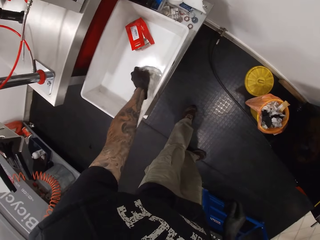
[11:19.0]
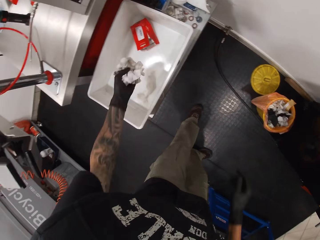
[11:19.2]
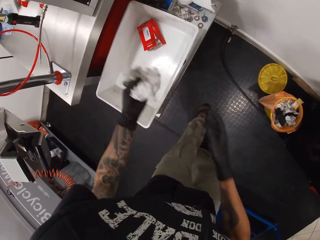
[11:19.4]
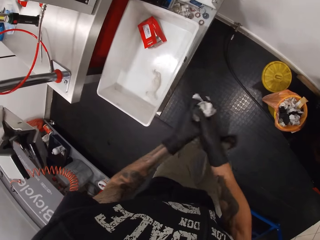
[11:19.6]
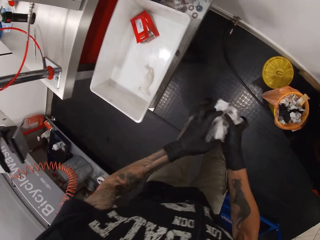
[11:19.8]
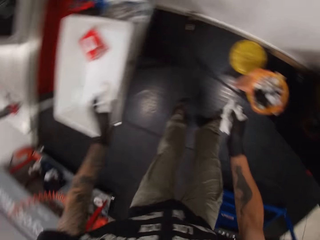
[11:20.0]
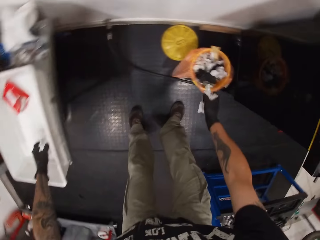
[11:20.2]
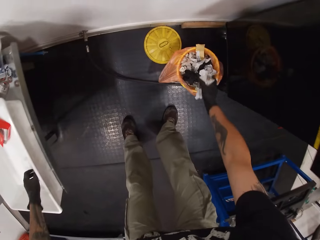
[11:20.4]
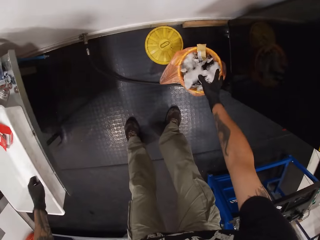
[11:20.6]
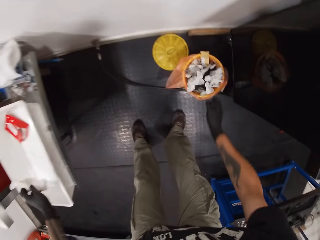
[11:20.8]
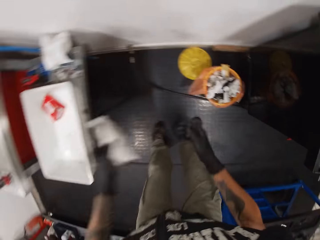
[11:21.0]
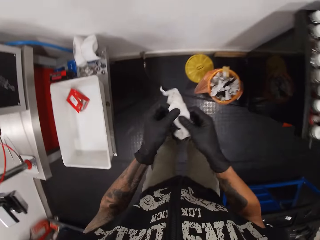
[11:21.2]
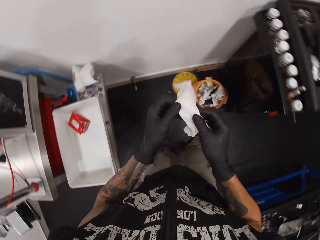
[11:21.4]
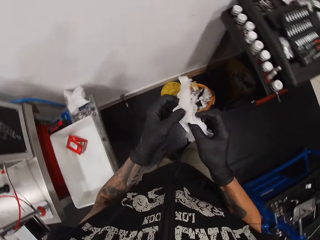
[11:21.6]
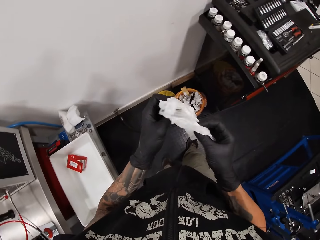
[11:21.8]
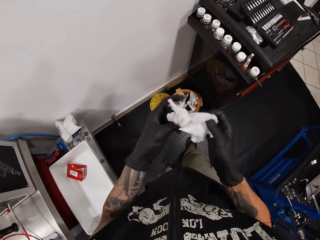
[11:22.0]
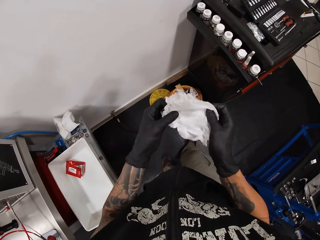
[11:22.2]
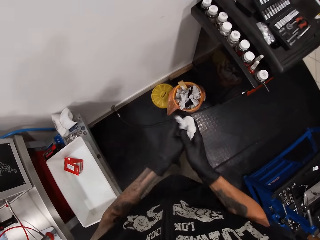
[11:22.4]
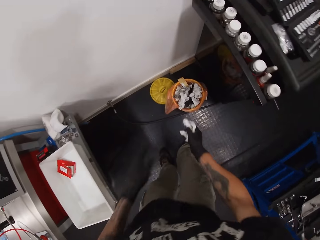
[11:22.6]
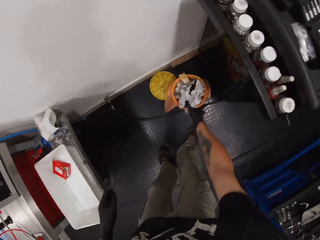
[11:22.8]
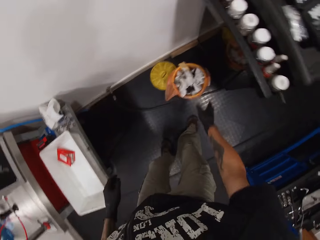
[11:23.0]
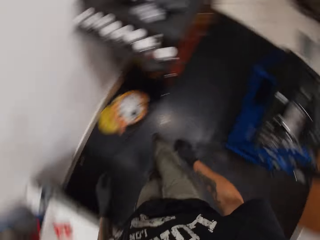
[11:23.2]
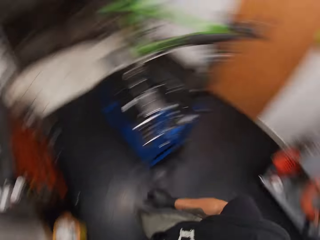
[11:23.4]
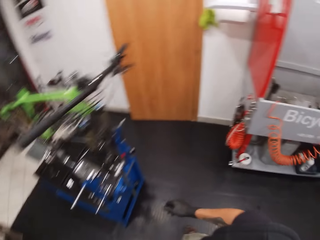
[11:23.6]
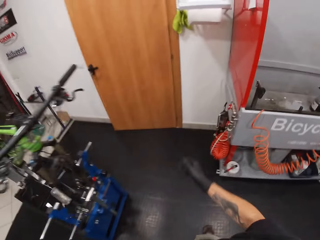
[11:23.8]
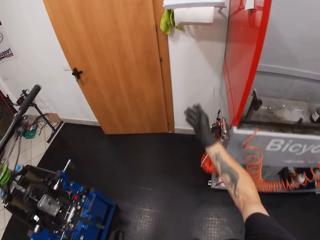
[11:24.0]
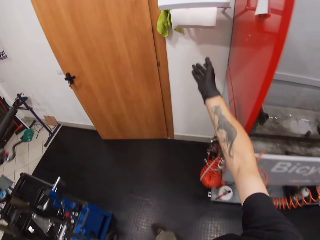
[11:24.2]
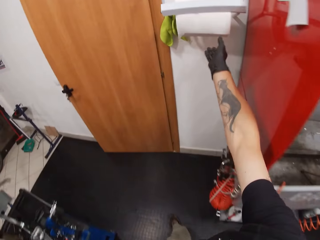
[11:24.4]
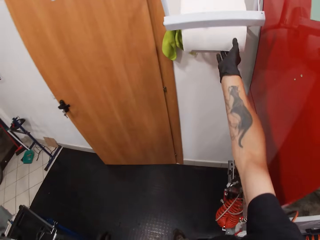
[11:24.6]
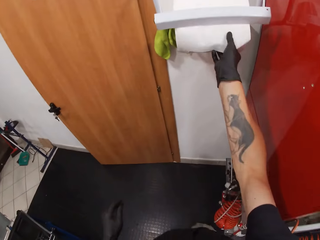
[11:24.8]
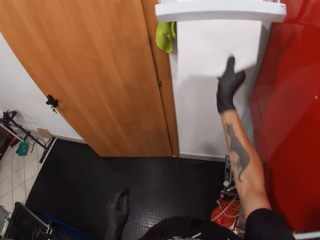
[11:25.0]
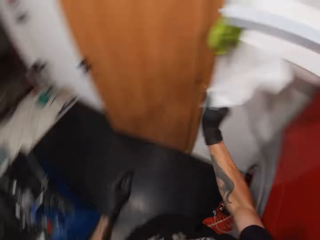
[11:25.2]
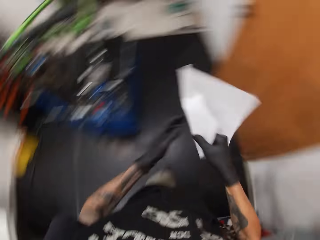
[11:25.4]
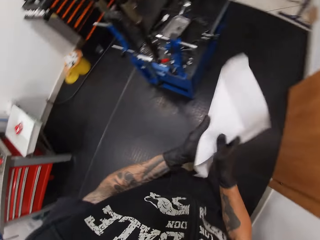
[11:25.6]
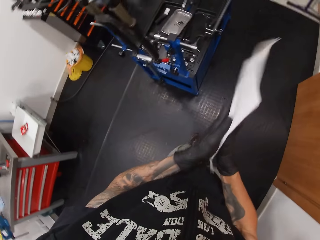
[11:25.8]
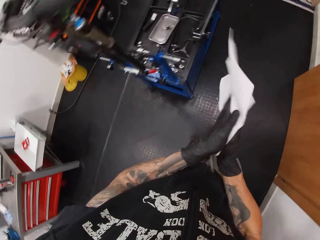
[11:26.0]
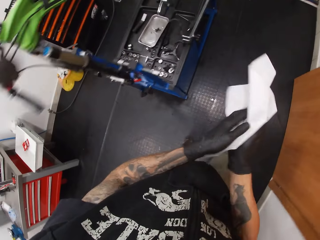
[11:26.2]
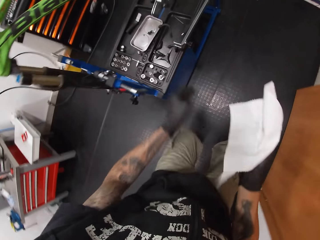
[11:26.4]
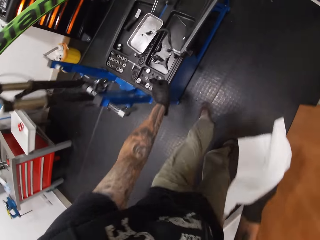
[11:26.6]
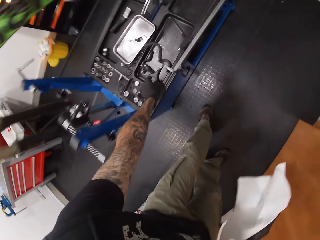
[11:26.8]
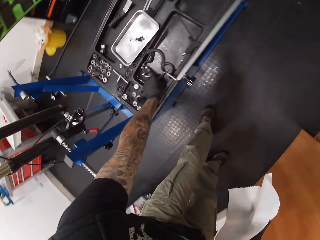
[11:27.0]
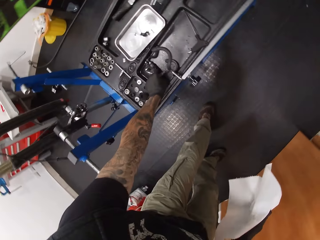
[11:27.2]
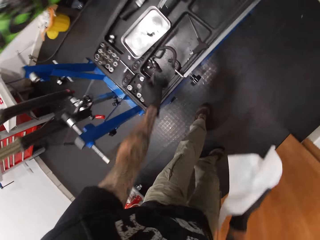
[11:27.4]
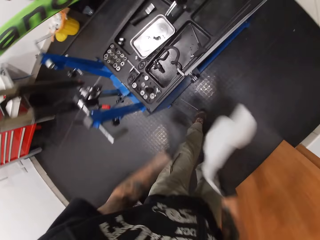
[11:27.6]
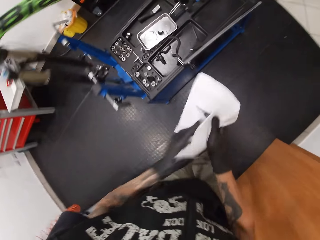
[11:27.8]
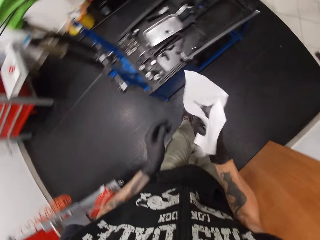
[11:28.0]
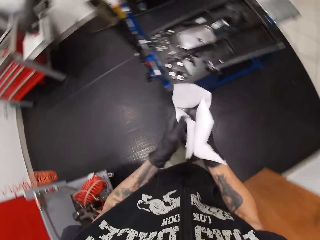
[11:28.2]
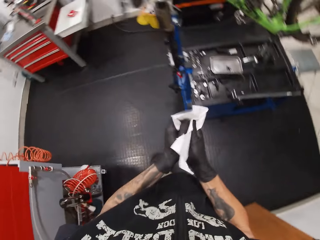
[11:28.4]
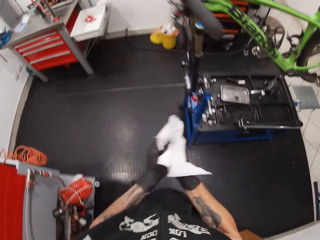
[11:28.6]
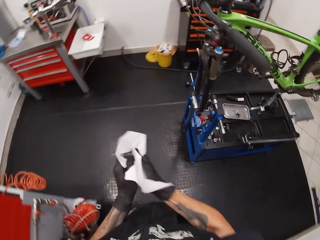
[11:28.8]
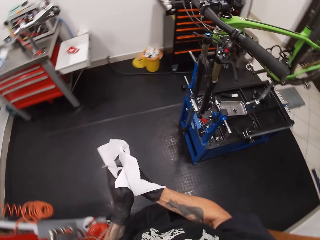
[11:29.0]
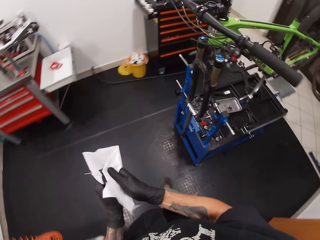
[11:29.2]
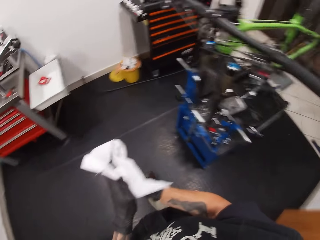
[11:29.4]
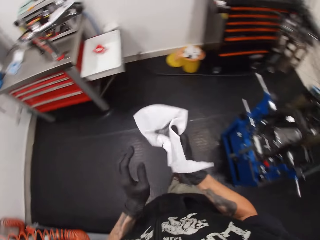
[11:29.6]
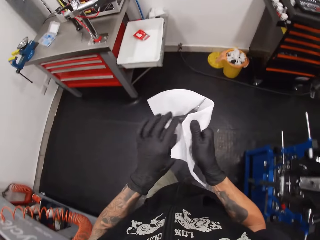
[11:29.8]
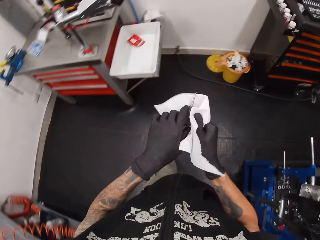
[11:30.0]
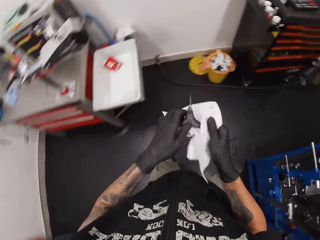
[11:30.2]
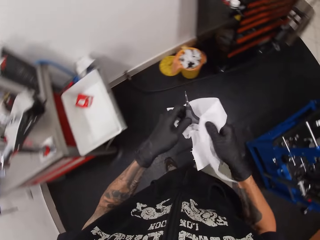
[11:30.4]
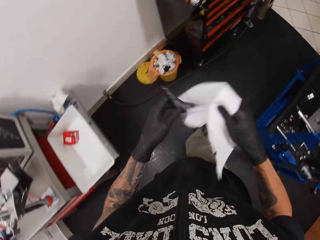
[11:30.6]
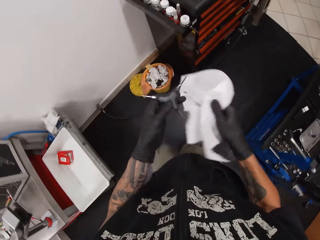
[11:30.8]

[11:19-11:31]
The camera wearer picks the tissue papers or paper towels in the container with his left hand. He switches the paper towels to the other hand. He squeezes the tissue papers with both hands. He picks a tissue paper in the container with his left hand and throws the tissue papers in his right hand into a trash can. He holds the tissue paper with both hands. He throws the tissue paper in his right hand into the trash can. He cuts tissue paper from a tissue paper holder with his right hand. He cleans his hands with the tissue paper. He picks a three-way hex wrench on the workbench with his left hand. He cleans the three-way hex wrench with the tissue paper with both hands. He puts something on the tissue paper.

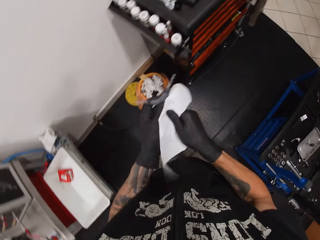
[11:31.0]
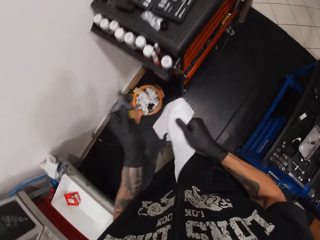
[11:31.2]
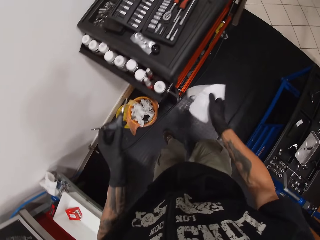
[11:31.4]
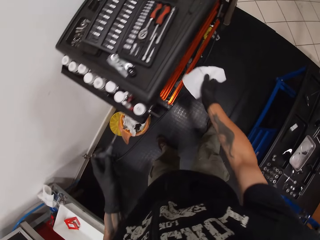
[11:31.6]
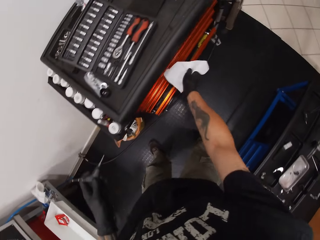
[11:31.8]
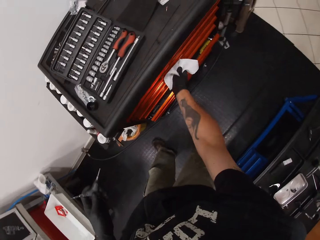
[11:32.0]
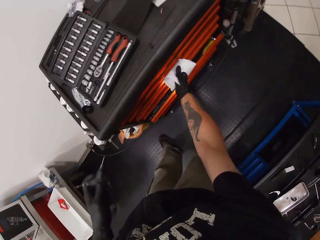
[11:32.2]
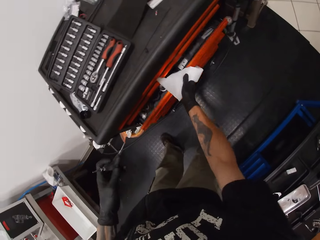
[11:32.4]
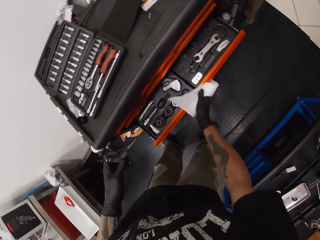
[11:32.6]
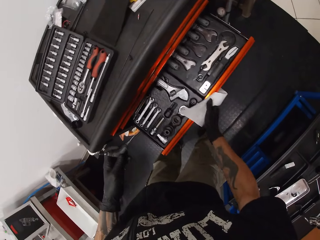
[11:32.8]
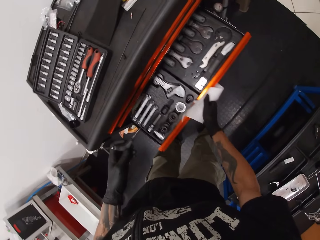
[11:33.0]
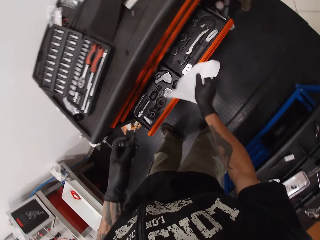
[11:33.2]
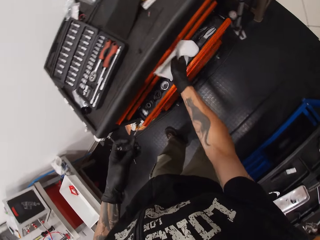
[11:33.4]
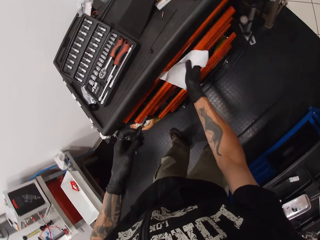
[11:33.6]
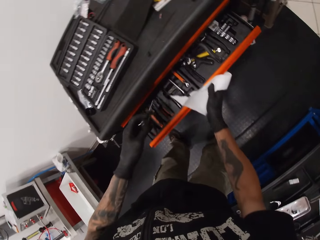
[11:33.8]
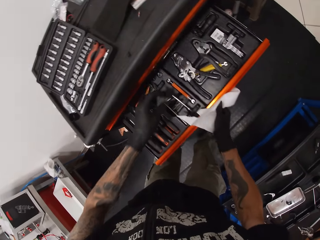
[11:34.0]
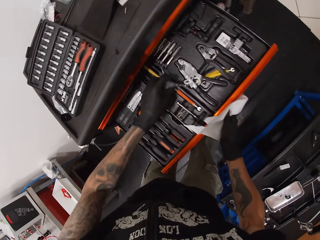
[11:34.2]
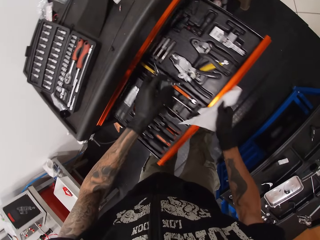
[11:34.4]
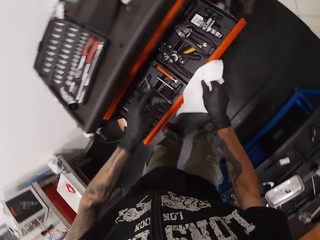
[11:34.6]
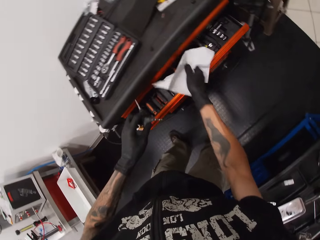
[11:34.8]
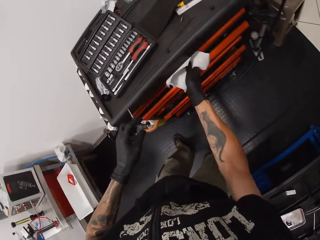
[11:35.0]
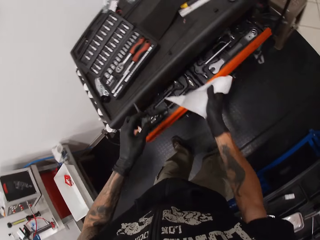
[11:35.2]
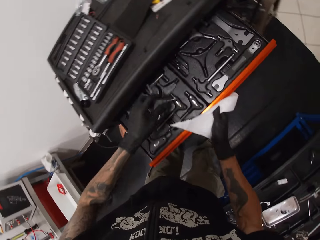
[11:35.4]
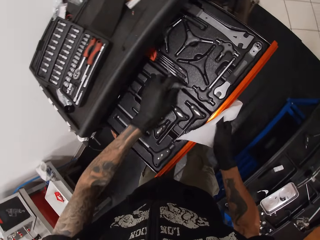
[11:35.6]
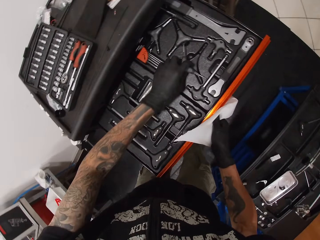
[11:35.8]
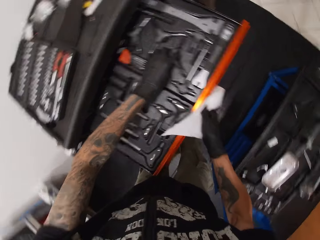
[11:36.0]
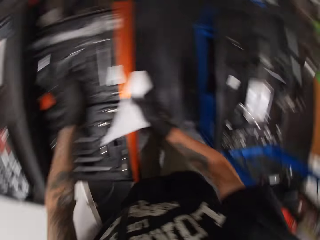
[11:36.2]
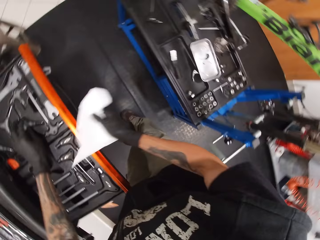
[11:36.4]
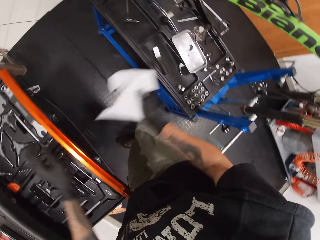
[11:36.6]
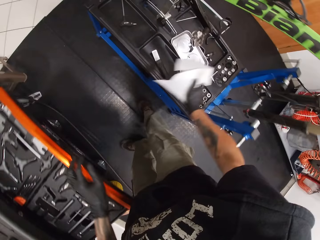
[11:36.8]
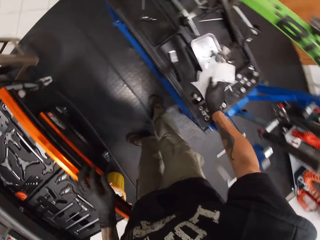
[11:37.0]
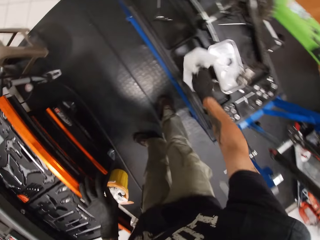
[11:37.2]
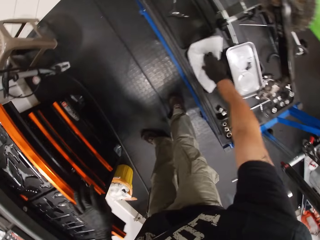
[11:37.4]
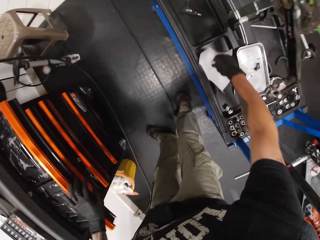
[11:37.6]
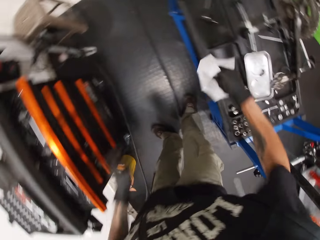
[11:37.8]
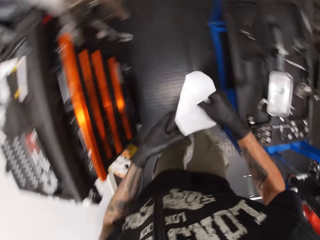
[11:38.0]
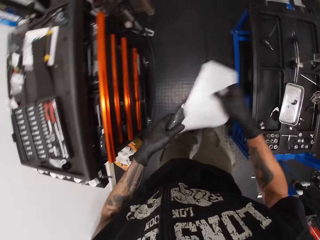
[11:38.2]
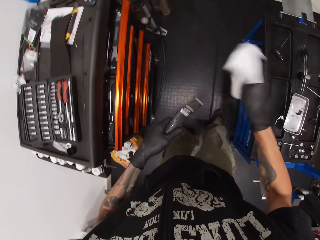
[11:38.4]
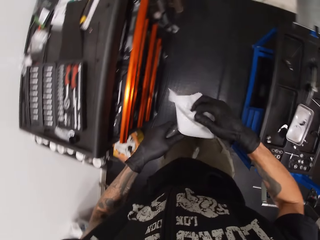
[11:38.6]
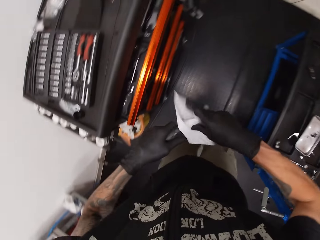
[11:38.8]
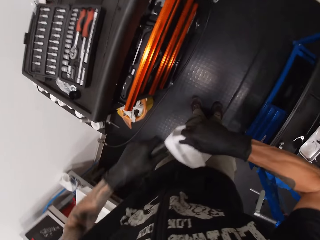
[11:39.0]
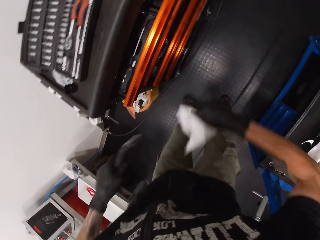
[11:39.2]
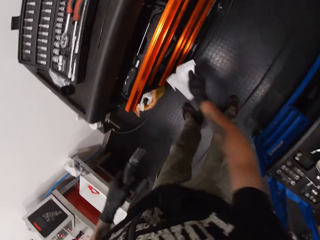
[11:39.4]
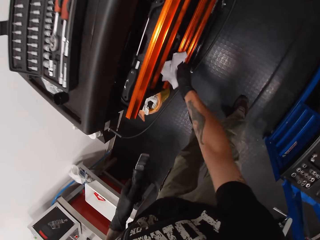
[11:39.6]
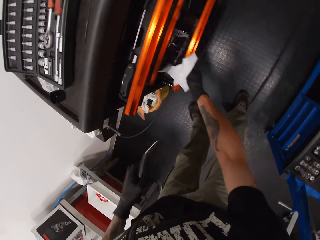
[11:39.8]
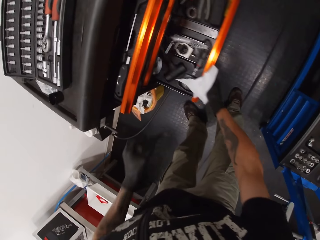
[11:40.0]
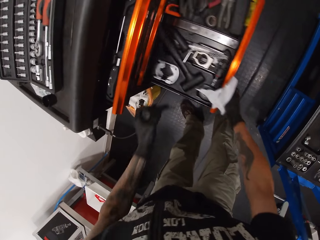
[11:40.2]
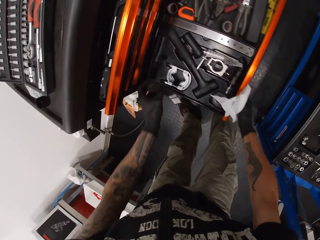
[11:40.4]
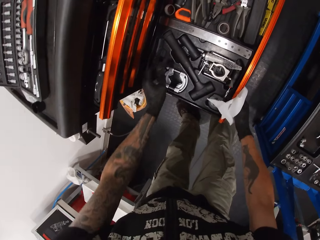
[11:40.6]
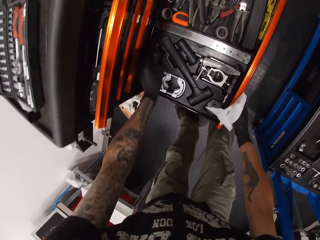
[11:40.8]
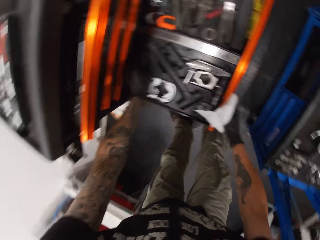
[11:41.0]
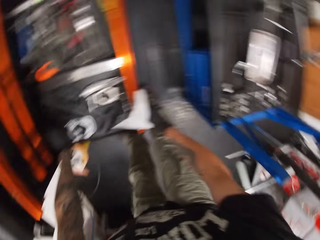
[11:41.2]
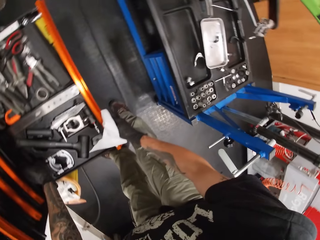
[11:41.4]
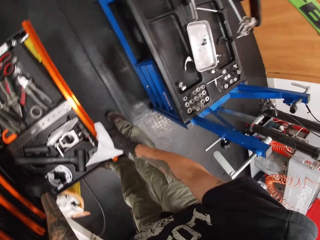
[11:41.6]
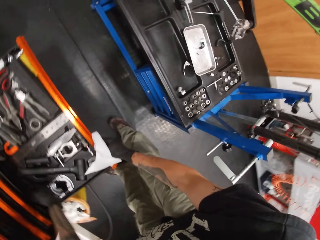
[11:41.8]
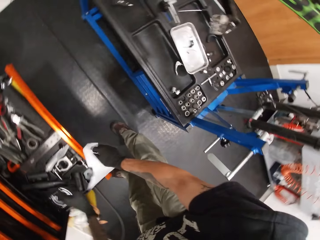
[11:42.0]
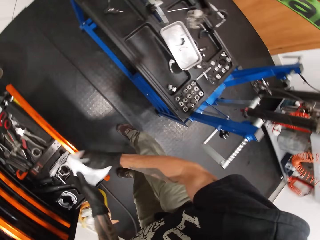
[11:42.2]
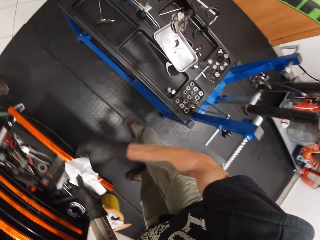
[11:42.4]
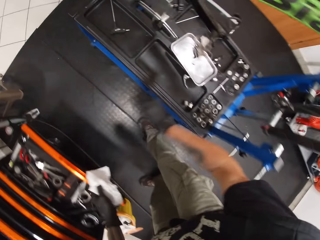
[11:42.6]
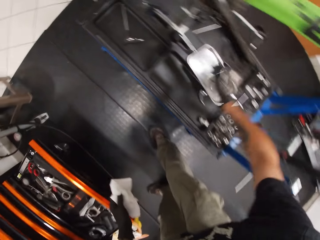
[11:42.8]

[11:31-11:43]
The camera wearer opens a tool cabinet drawer with his right hand. He closes the tool cabinet drawer with his right hand. He opens another tool cabinet drawer with his right hand. He closes the tool cabinet drawer with his right hand. He opens another tool cabinet drawer with his right hand. He drops the three-way hex wrench in his left hand in the cabinet drawer. He pushes the tool cabinet drawer with his left hand. He picks a scraper on the workbench with his right hand. He passes the scraper in his right hand to his left hand. He cleans the scraper with the tissue in his right hand. He opens a tool cabinet drawer with his right hand. He drops the scraper in his left hand in the drawer. He passes the tissue paper in his right hand to his left hand.
